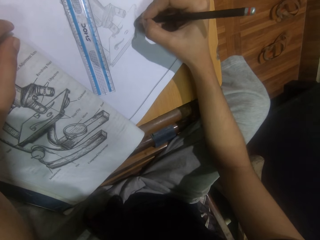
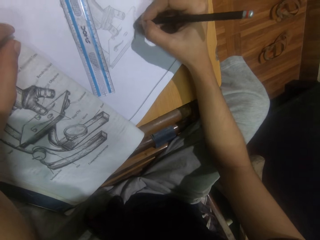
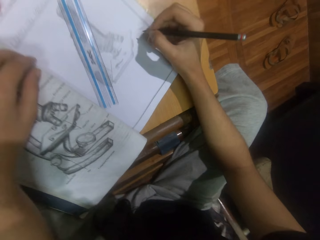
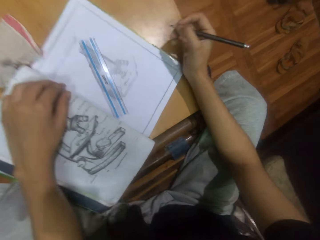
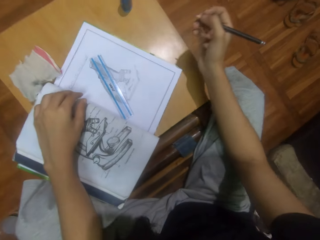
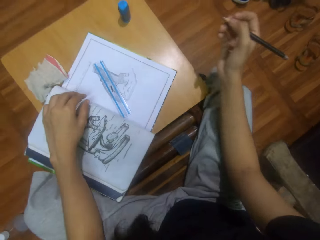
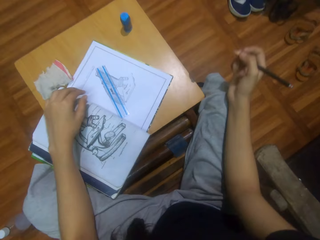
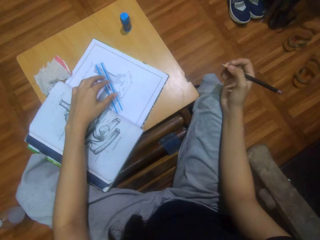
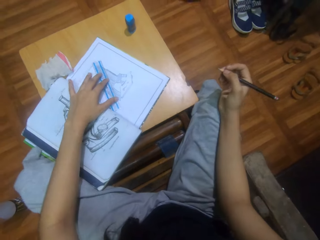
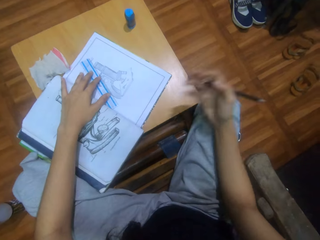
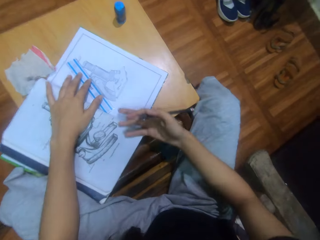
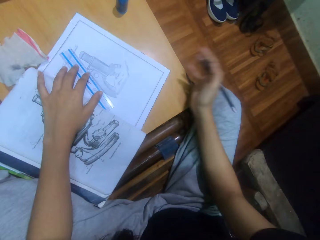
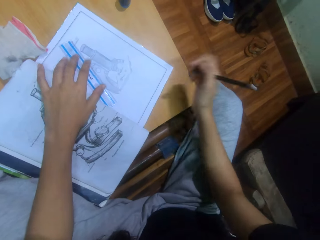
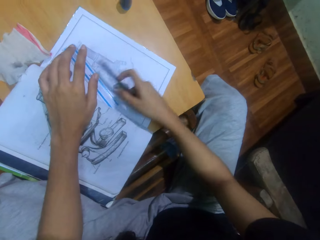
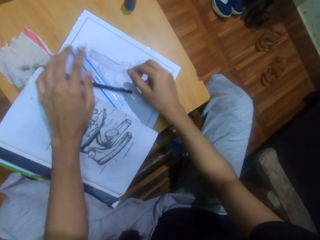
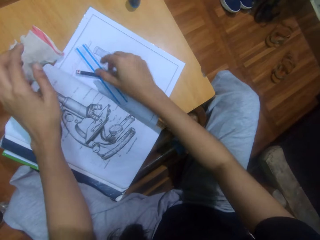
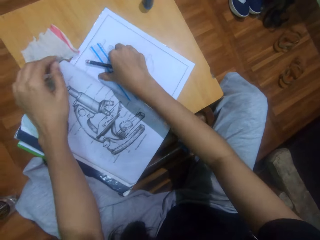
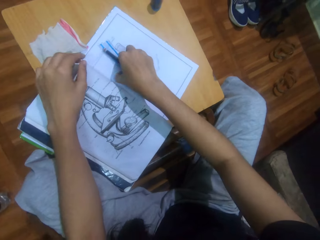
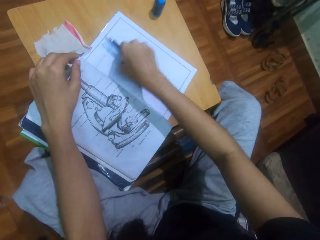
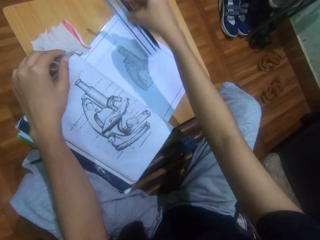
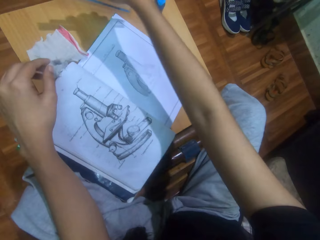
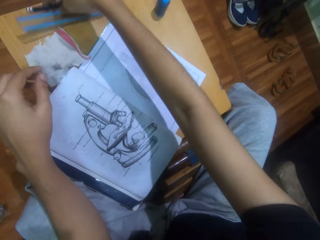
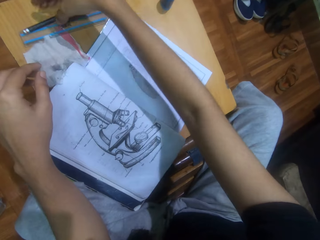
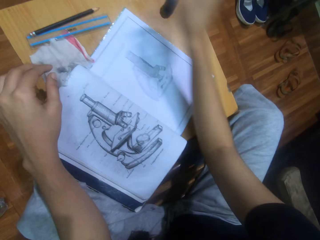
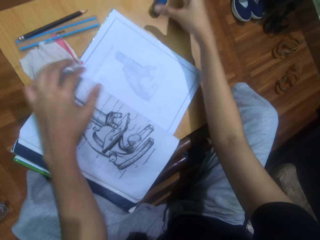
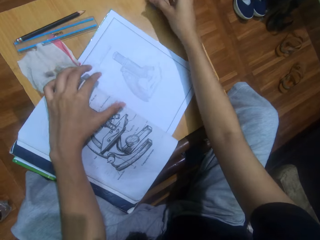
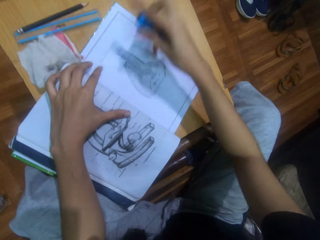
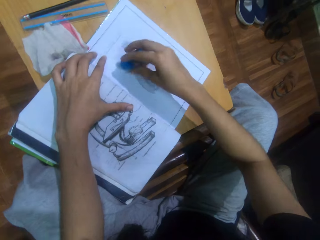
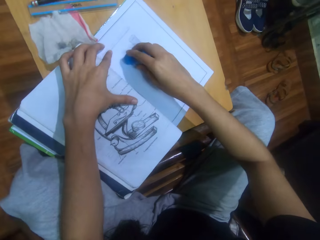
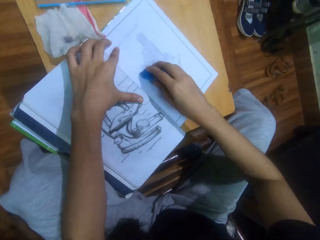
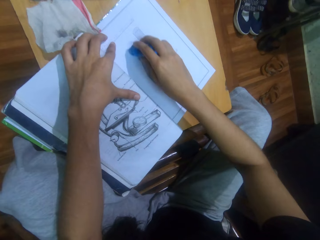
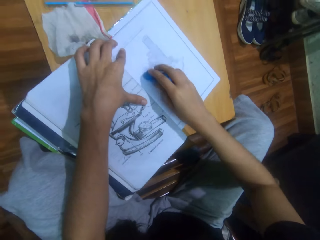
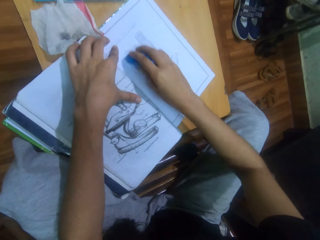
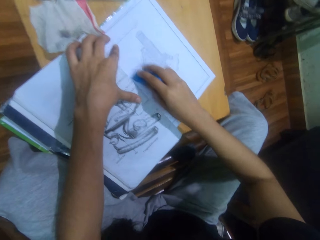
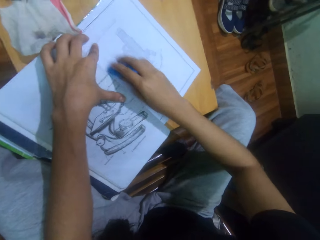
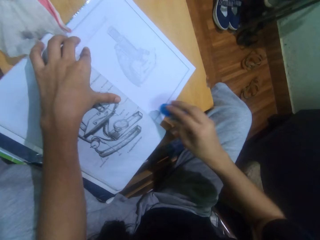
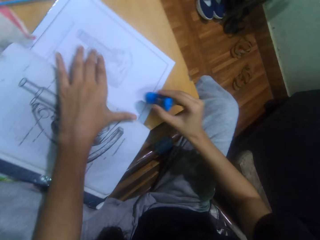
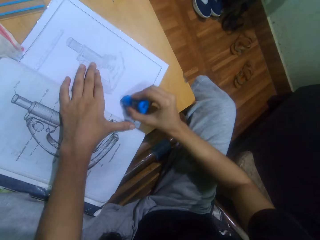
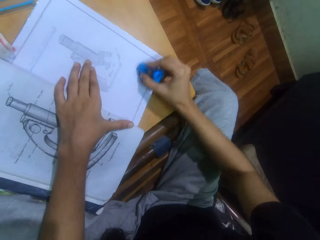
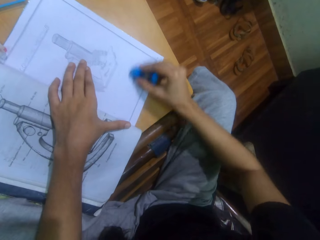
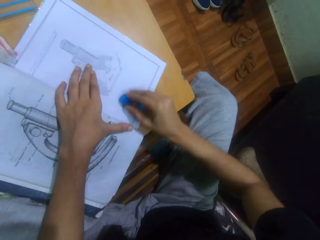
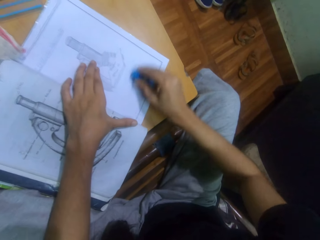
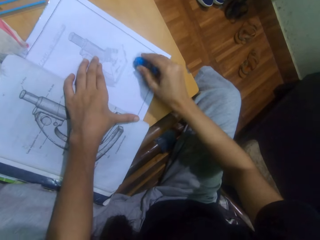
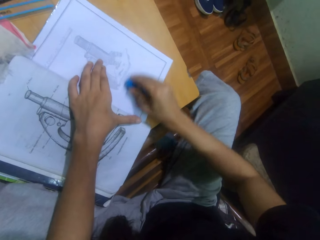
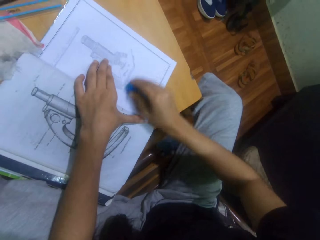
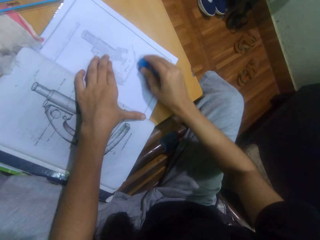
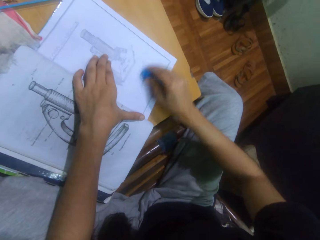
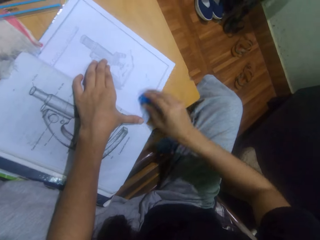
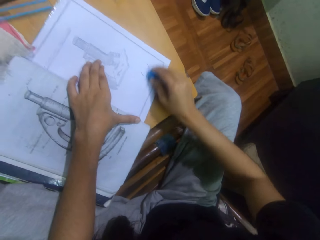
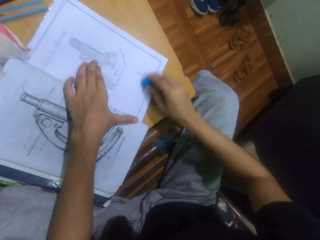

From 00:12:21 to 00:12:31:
The camera wearer sits on the chair. He wipes on the piece of paper with his right hand. He takes the ruler and pencil and drops the ruler and pencil on the table. He picks up the eraser rubber on the table. He rubs the drawing with the eraser rubber.

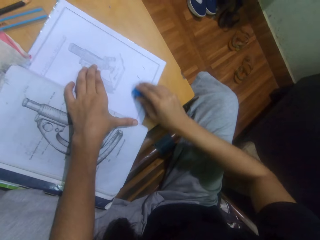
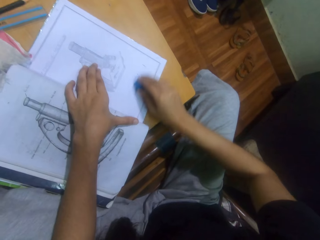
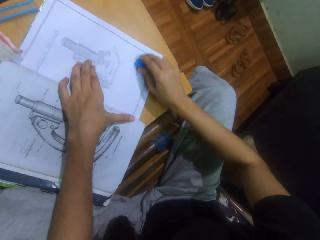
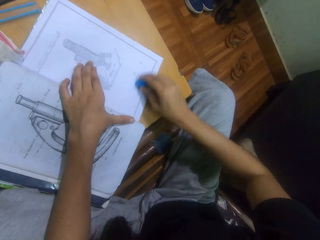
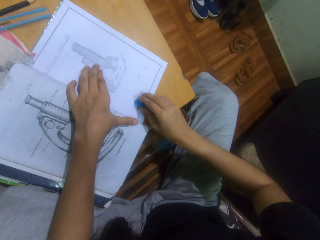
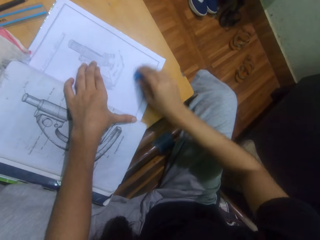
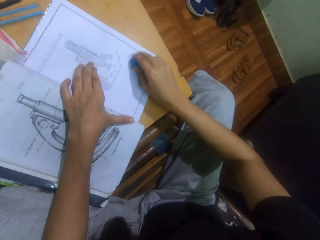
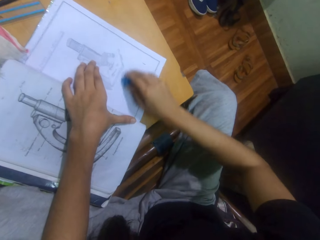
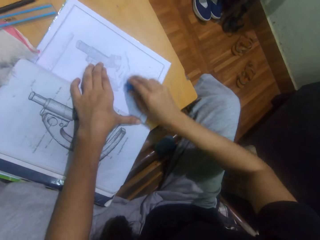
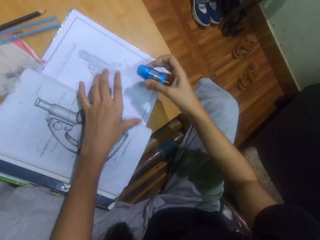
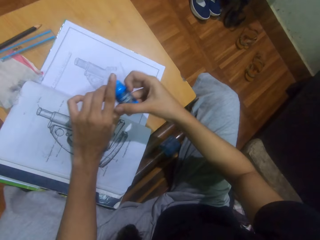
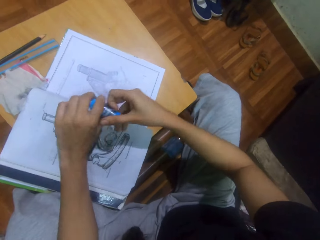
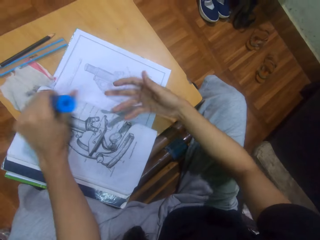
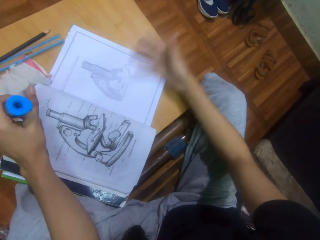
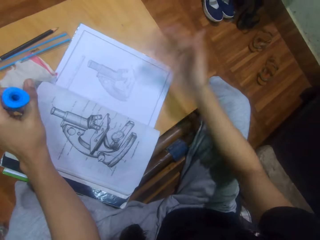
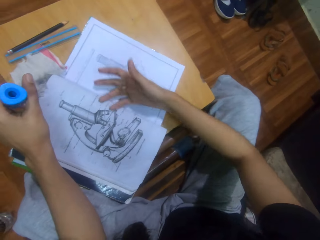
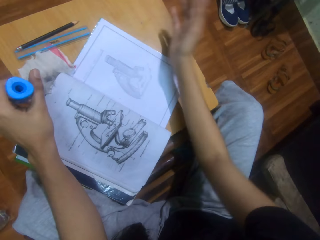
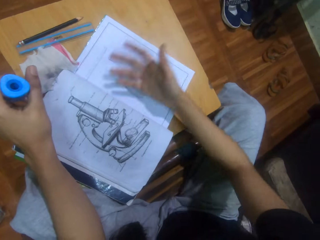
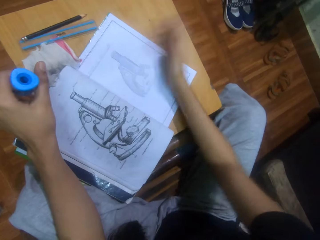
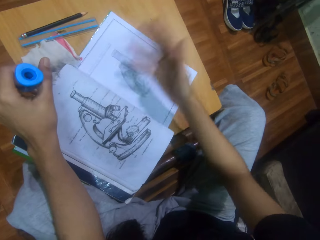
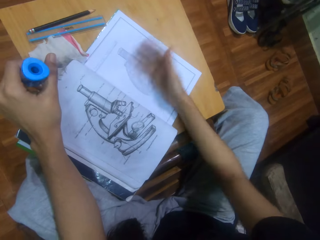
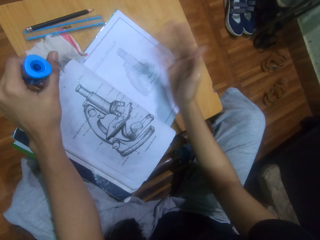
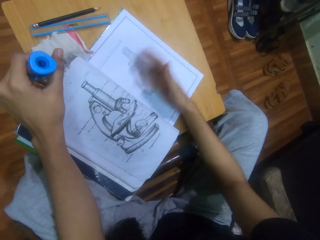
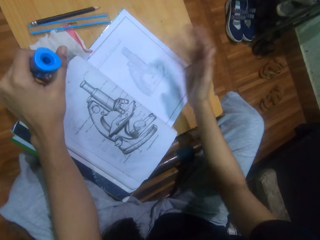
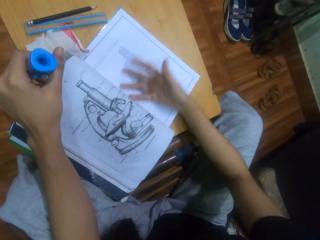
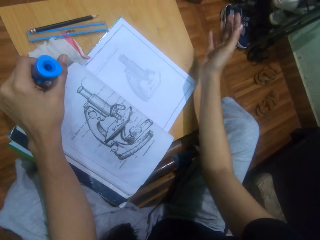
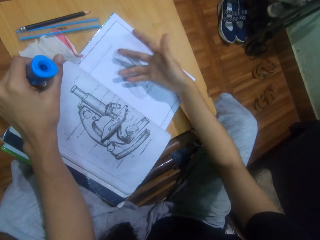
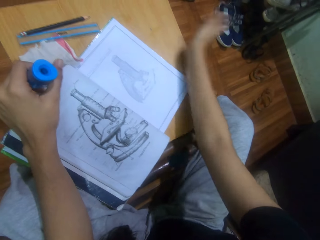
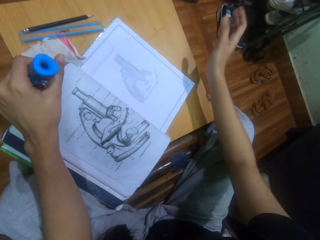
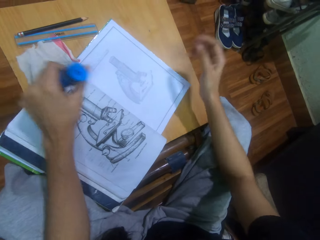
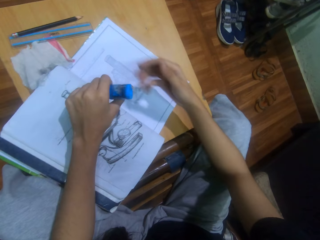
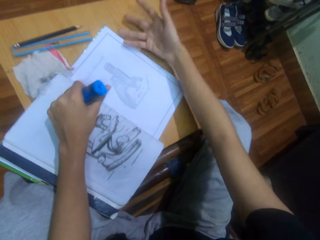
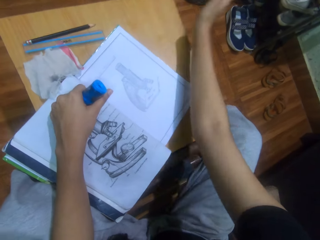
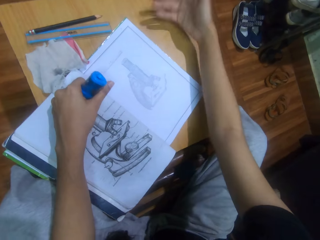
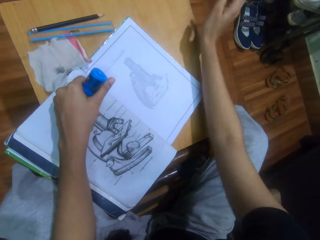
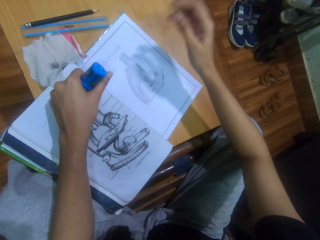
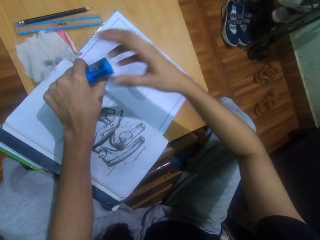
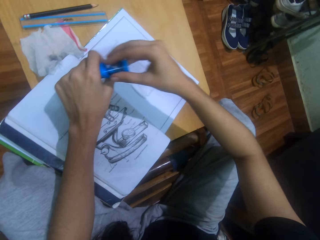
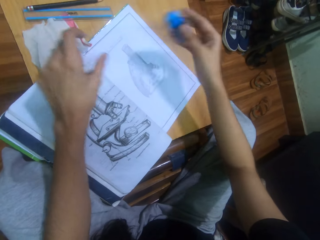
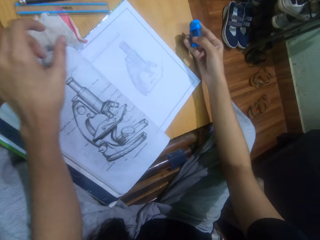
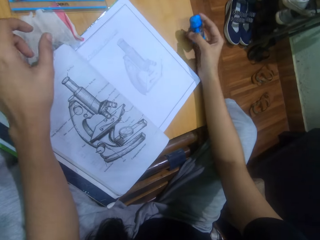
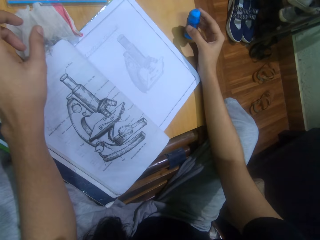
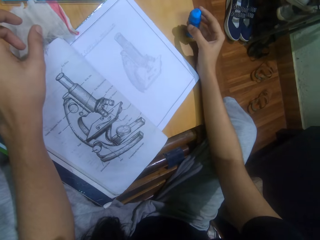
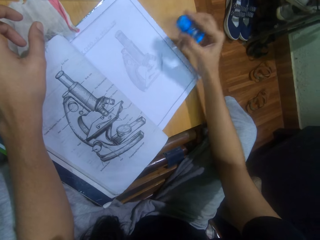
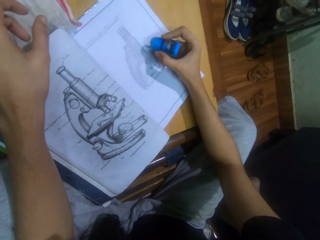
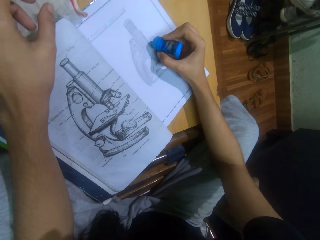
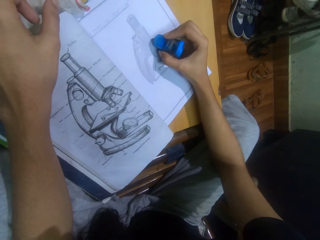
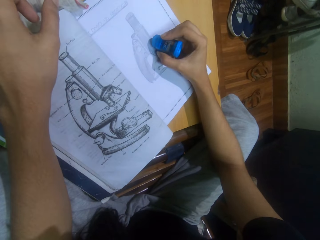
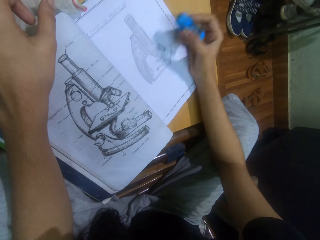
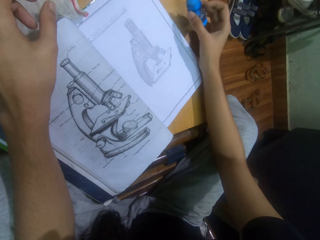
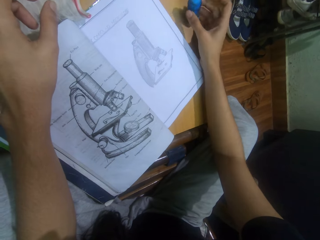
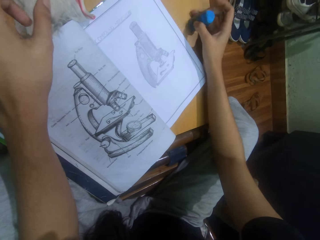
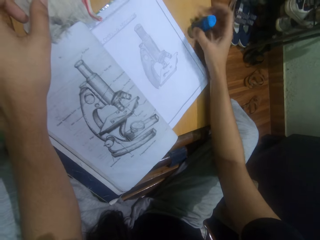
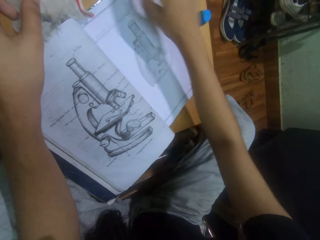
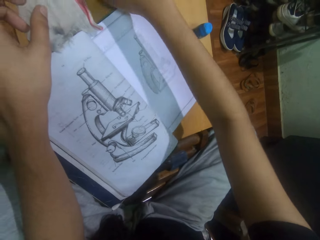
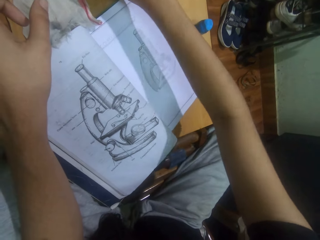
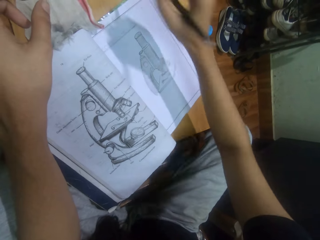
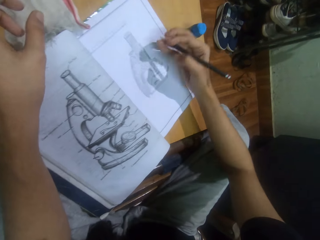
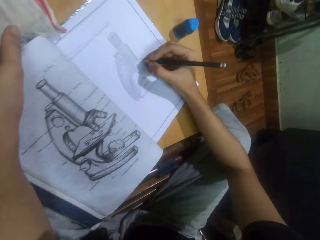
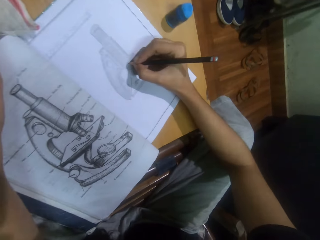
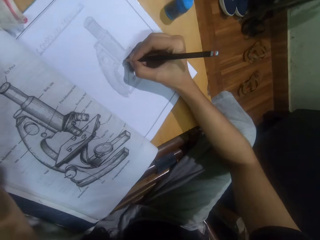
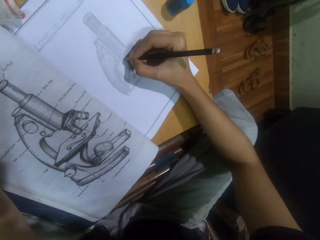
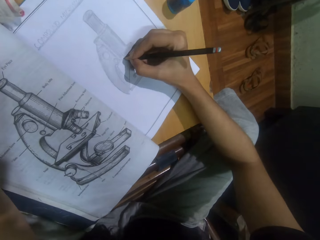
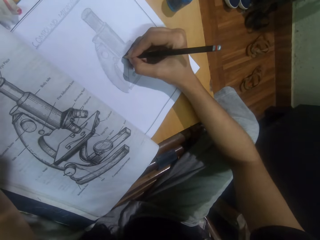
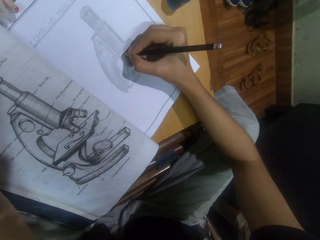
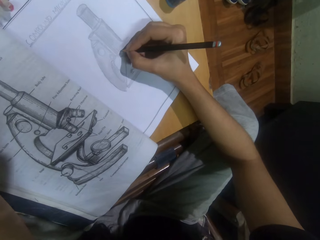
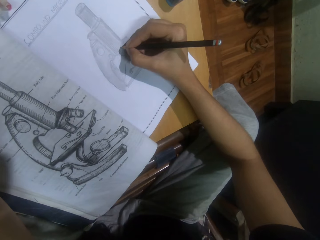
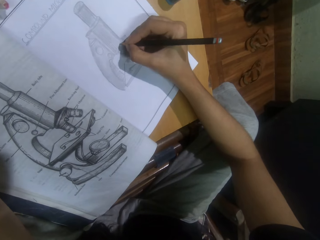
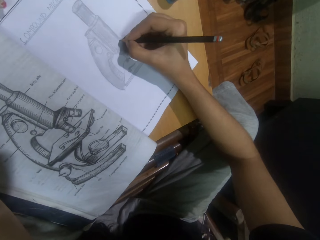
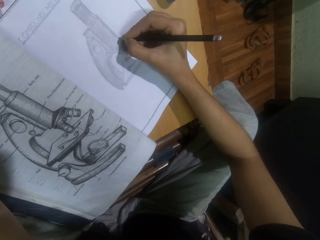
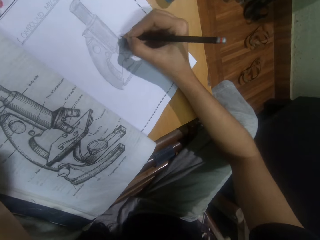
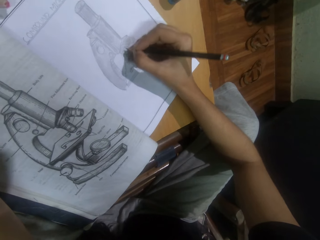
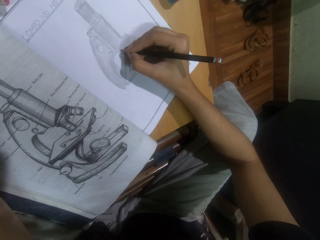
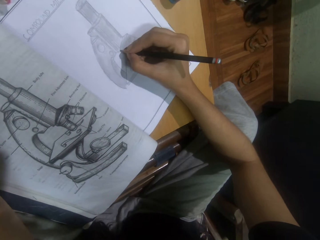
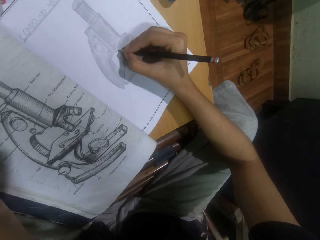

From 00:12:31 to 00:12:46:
The camera wearer wipes on the piece of paper with his right hand. He rubs the drawing with an eraser rubber. He puts the eraser rubber on the table. He picks up the pencil on the table. He draws the microscope on the piece of paper with the pencil.
